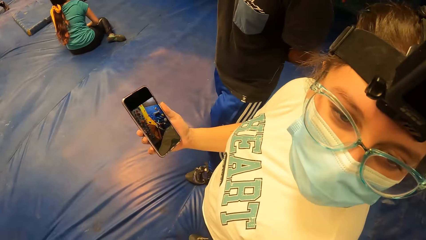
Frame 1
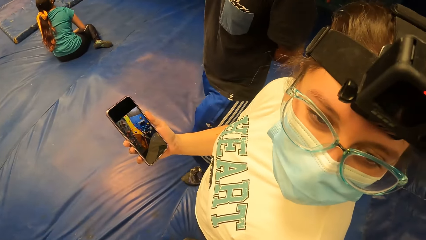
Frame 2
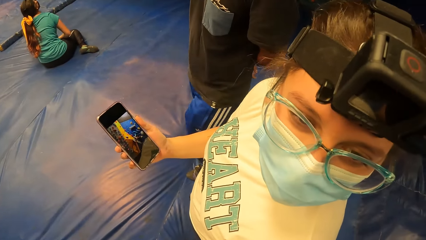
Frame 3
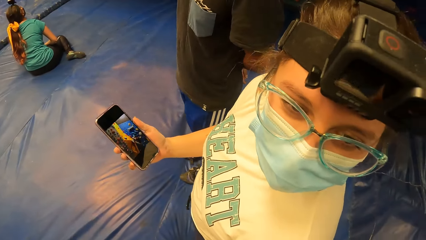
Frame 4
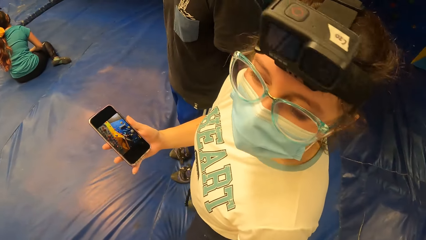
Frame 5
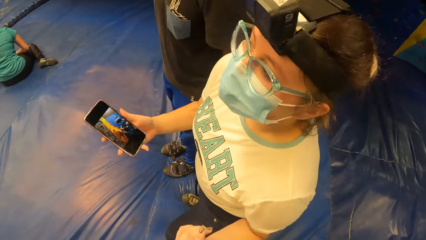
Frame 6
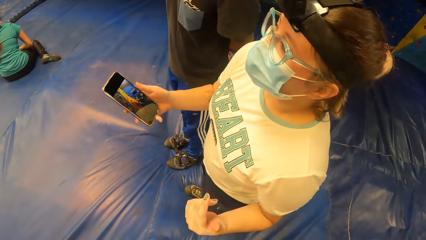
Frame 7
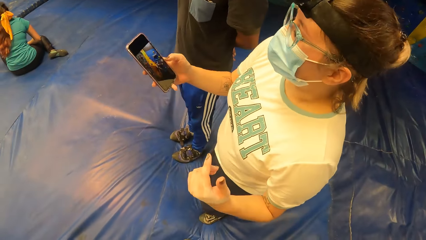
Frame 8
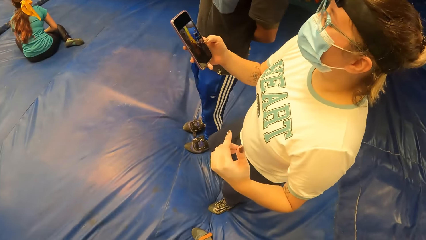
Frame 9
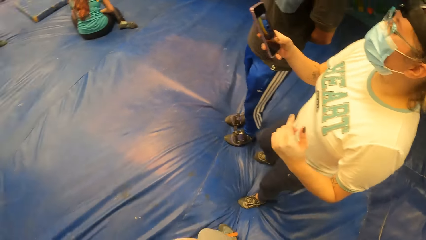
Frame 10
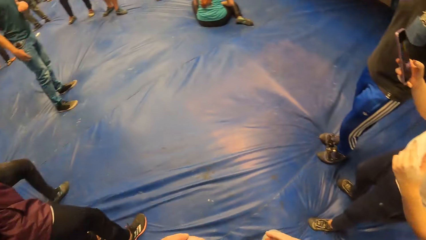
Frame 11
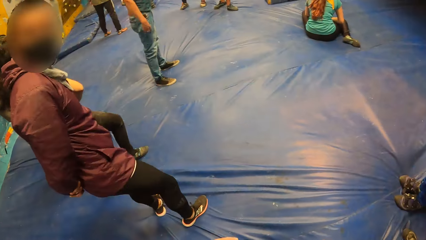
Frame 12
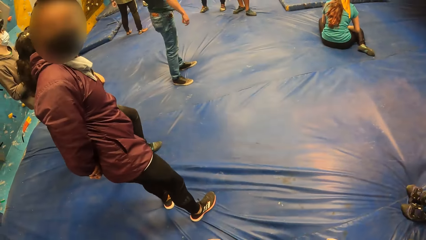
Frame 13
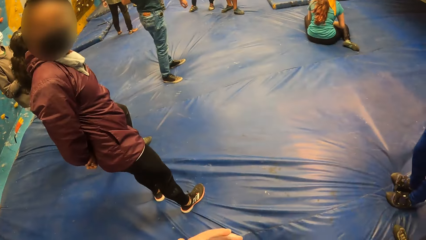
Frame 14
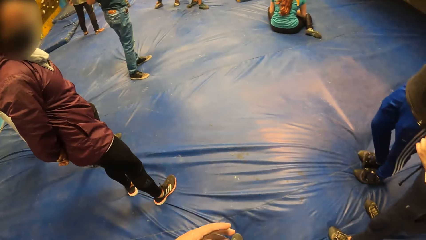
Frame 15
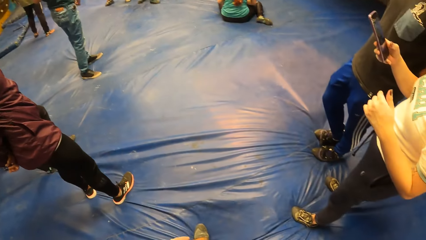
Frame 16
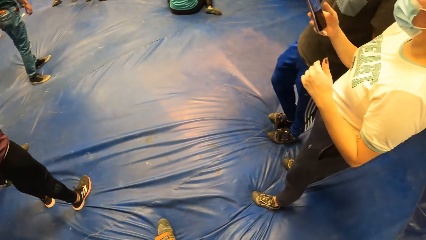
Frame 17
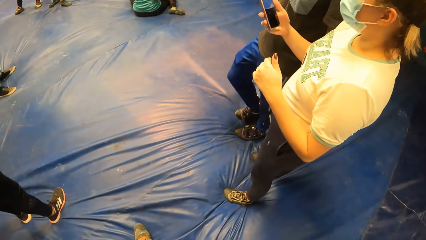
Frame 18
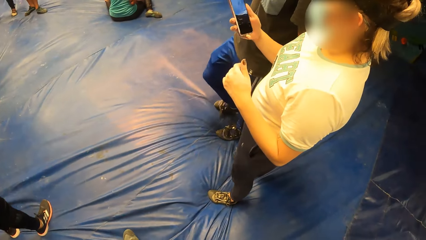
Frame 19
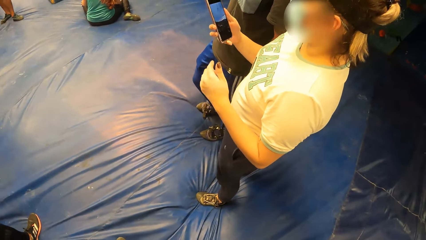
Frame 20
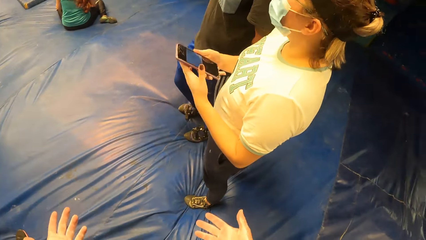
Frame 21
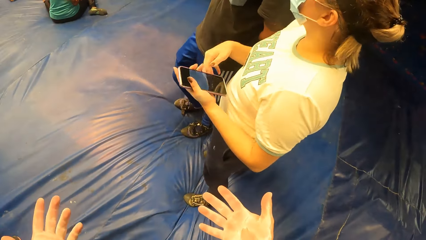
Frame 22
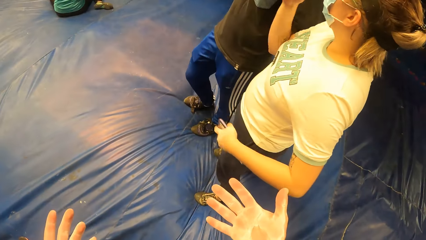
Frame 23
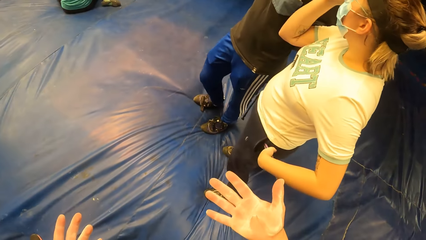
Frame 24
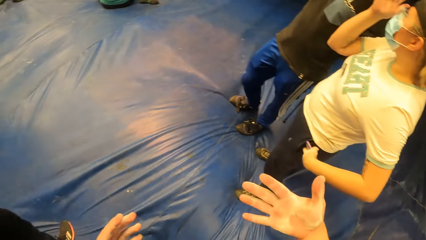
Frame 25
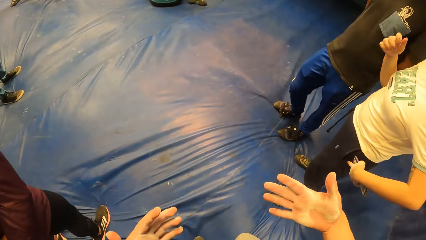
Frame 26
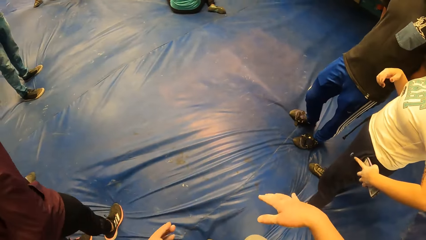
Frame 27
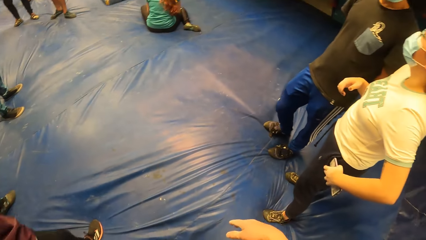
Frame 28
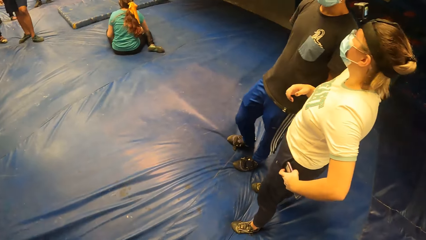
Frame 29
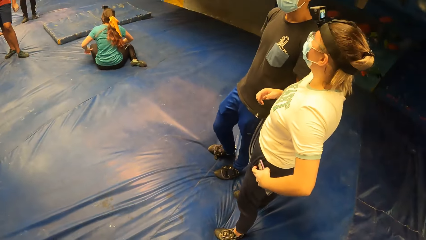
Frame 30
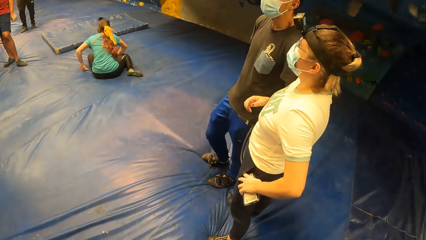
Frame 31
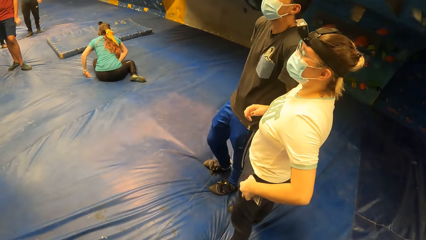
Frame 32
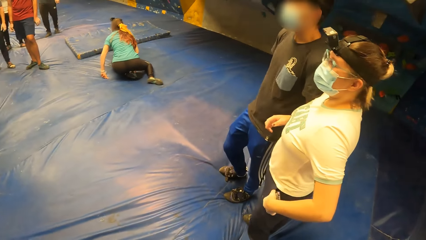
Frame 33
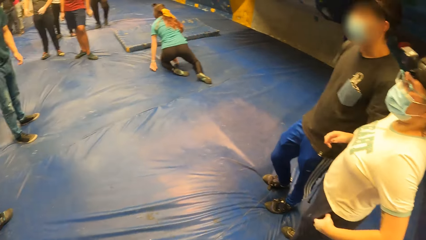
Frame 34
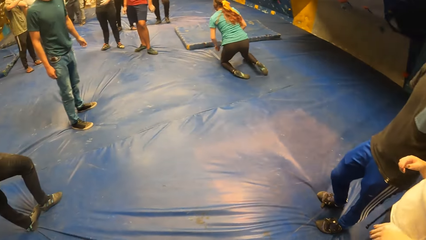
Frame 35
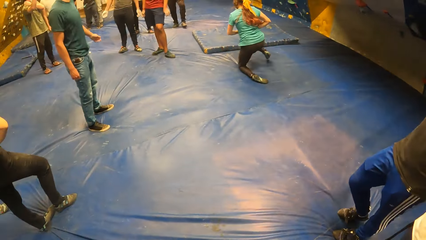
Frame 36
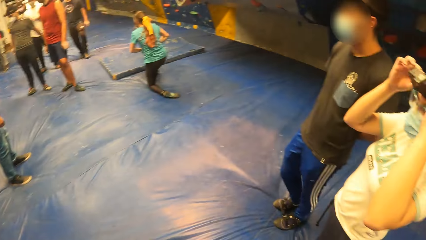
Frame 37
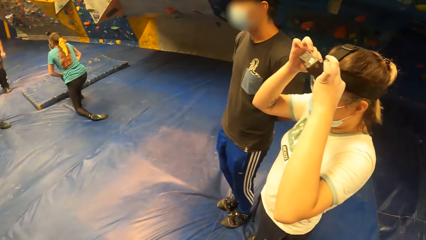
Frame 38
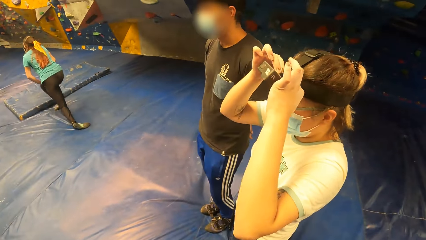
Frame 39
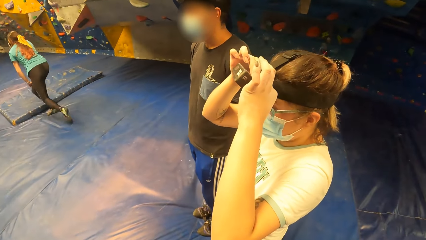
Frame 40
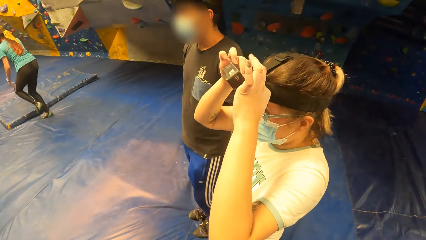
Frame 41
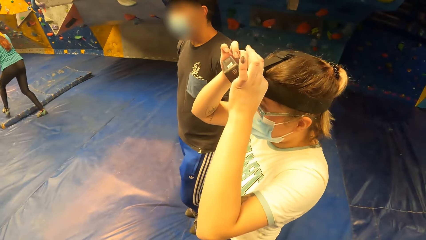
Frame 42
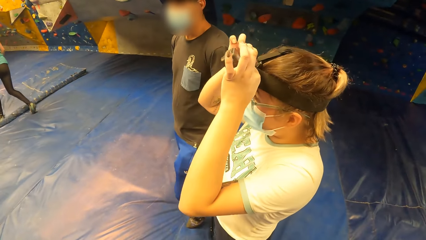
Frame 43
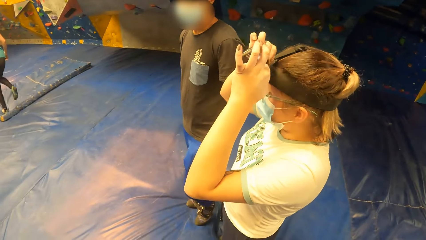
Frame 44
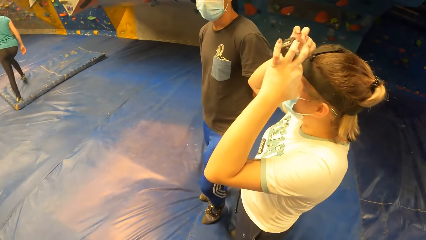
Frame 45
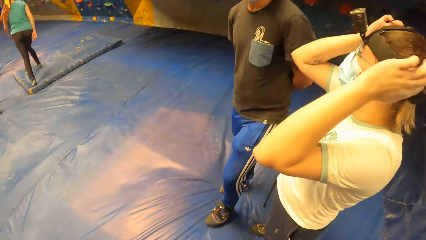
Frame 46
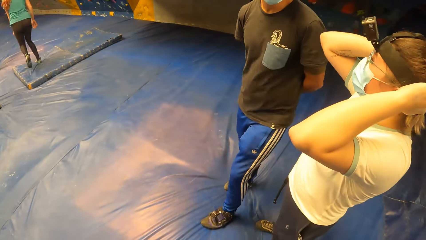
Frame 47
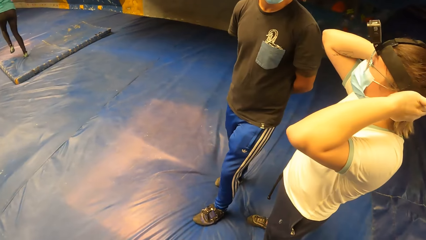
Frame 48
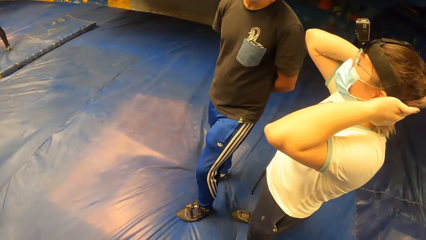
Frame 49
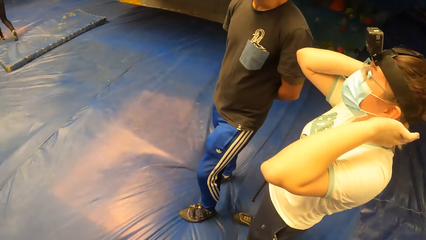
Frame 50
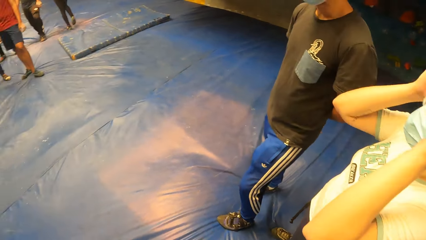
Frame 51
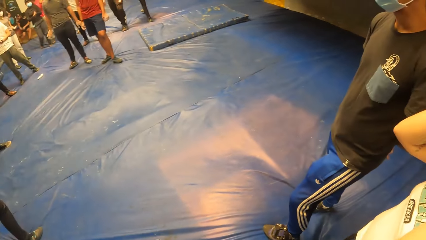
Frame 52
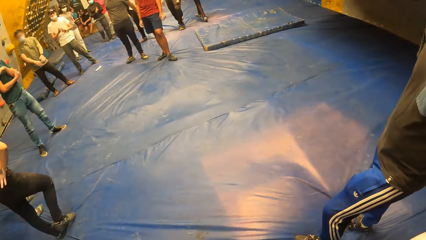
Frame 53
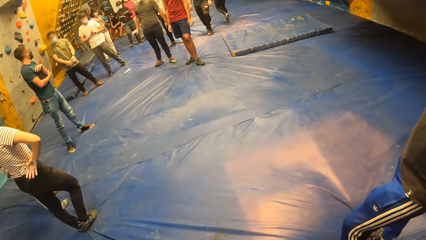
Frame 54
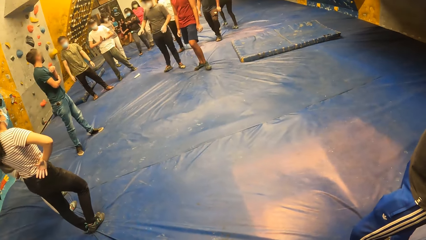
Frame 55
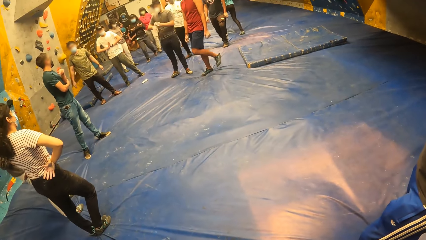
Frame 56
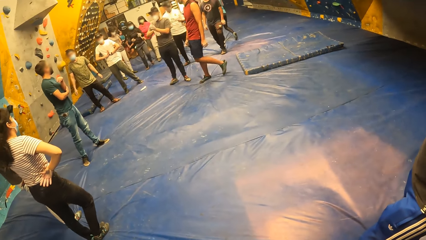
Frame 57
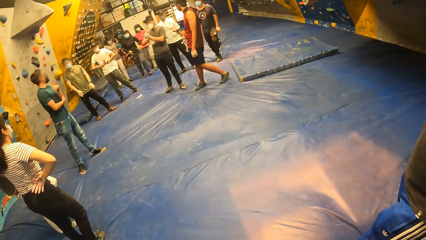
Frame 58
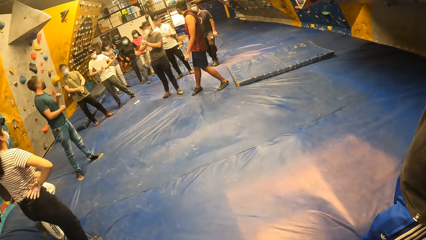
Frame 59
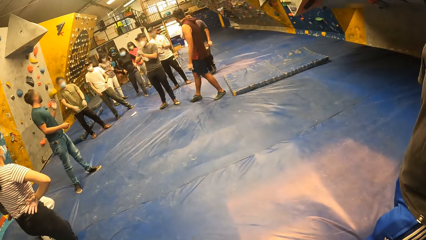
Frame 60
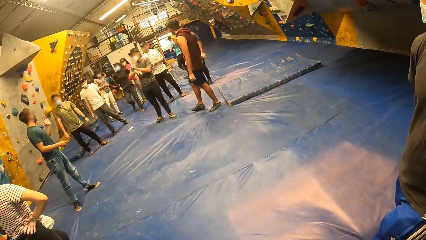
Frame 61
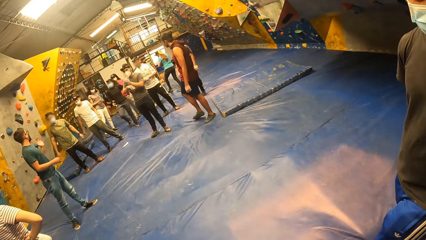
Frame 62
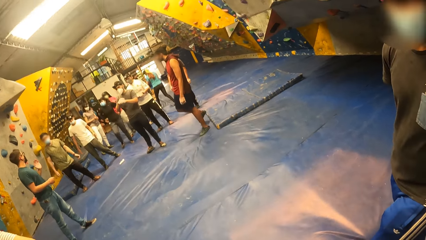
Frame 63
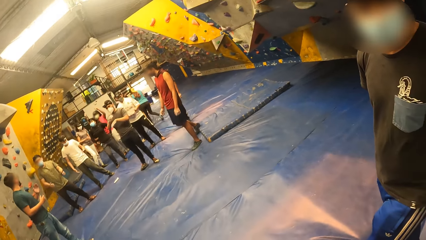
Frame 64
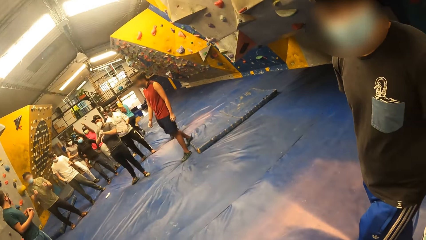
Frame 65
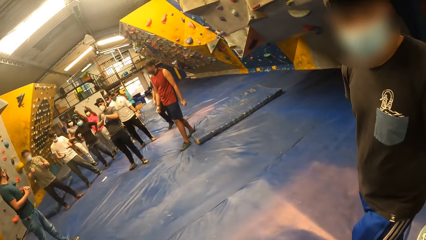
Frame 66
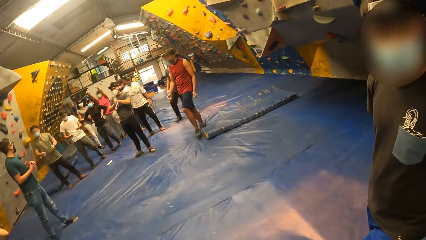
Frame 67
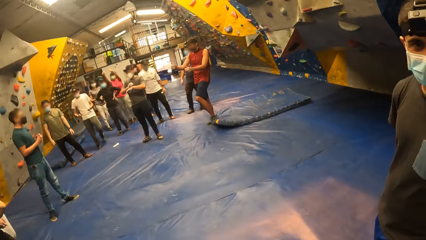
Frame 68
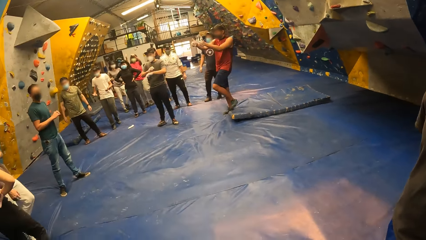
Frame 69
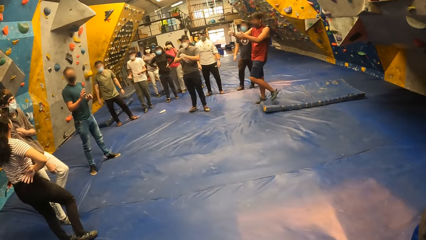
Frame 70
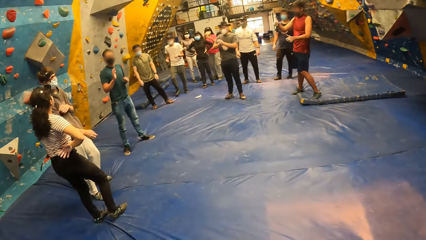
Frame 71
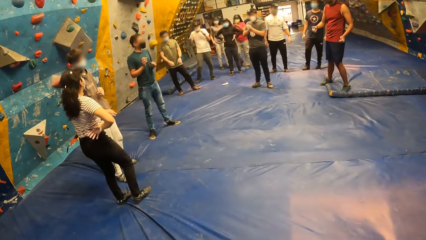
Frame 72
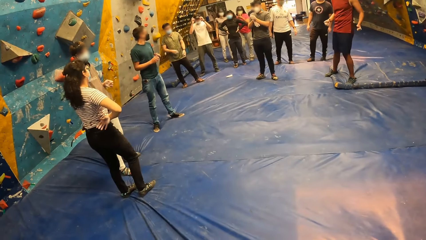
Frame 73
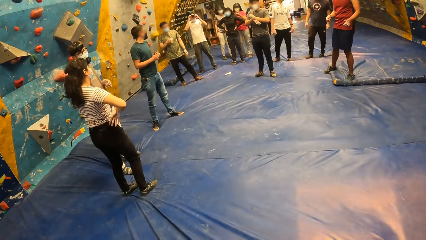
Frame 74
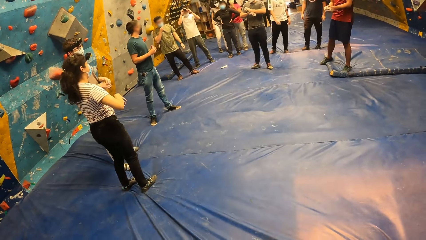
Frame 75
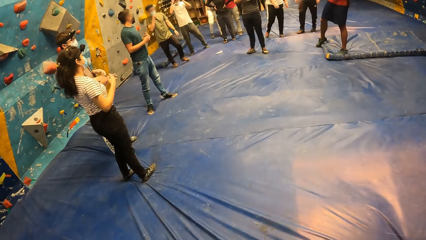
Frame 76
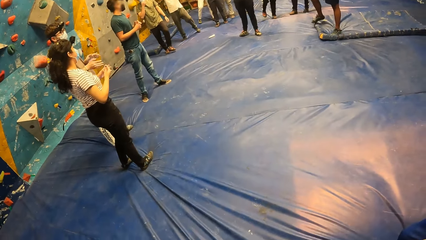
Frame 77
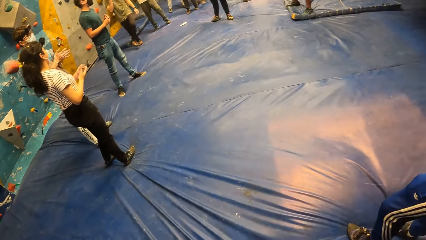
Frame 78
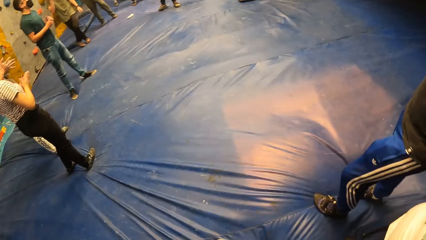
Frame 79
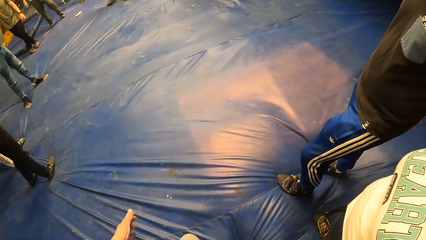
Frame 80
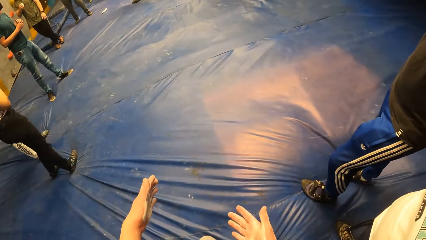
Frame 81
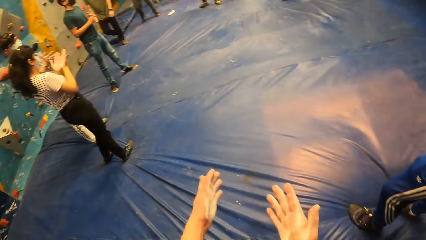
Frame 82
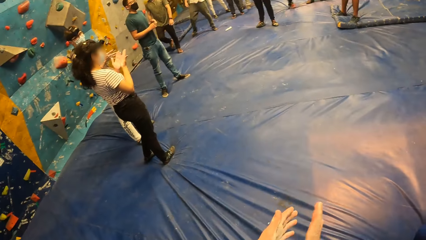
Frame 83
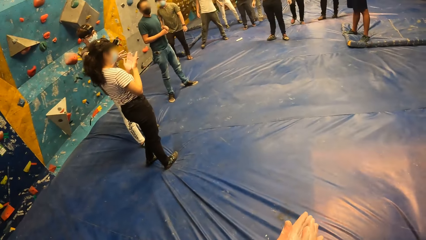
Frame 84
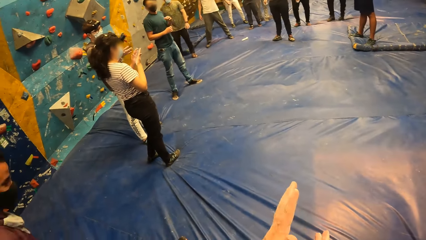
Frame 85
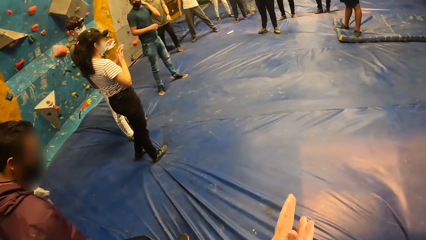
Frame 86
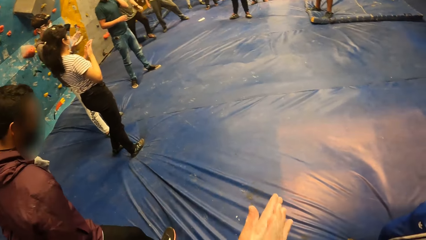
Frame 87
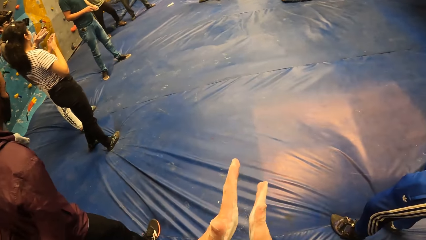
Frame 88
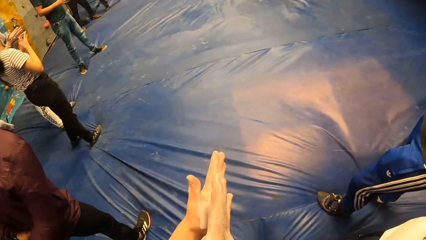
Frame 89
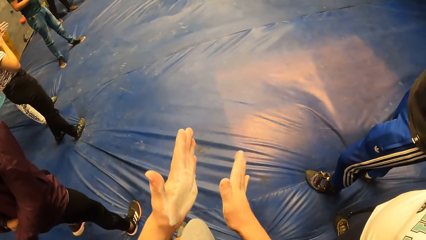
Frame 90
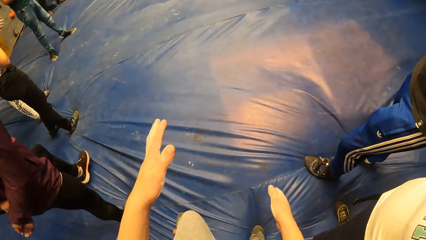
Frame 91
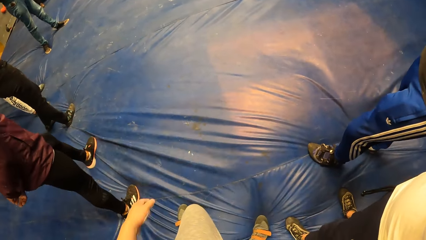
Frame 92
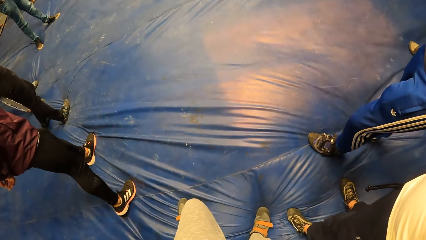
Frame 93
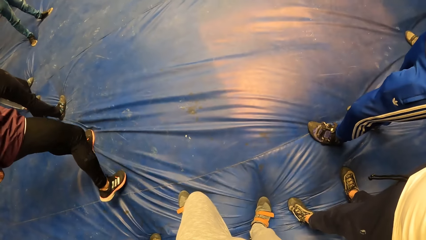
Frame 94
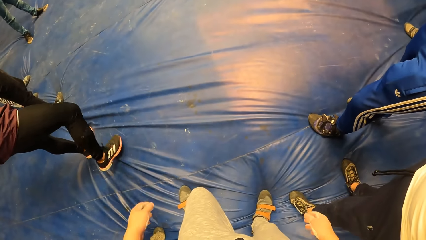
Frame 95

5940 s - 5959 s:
A woman converses with a man. The woman interacts with the camera wearer. The camera wearer looks at his hands. He spreads his hands and drops his hand. Another woman stands up from the climb wall floor and walks on the climb wall floor. The first woman fixes her camera on her head. Another man converses in the climb wall room. The camera wearer gestures with his hands, looks around the room, and gestures with his hands again.
